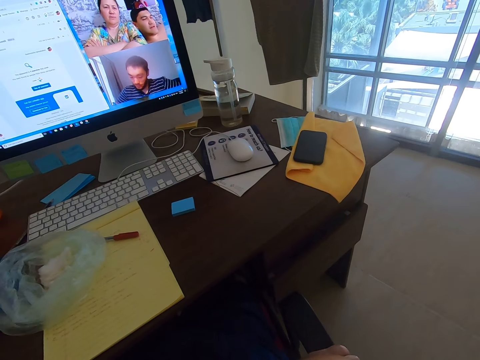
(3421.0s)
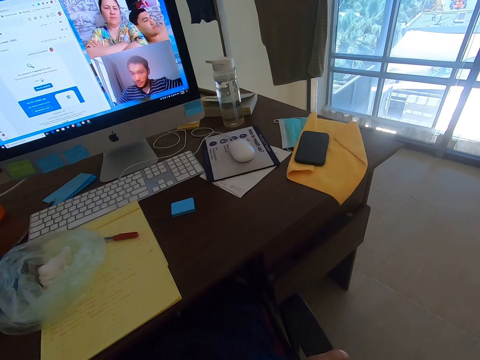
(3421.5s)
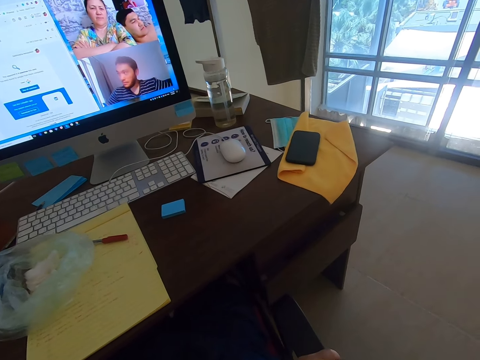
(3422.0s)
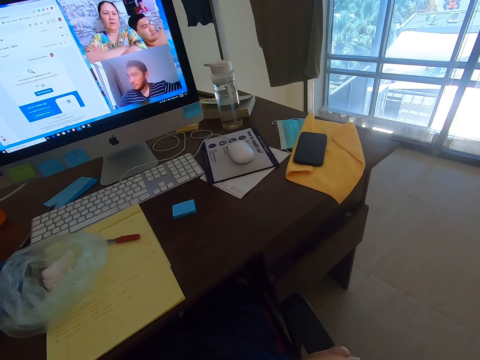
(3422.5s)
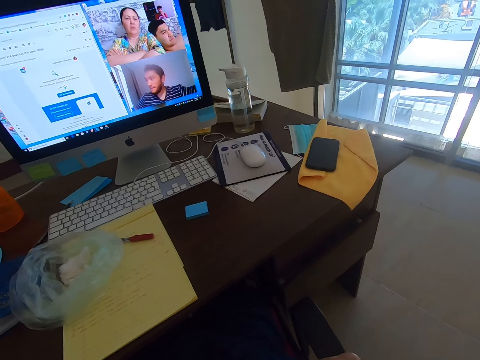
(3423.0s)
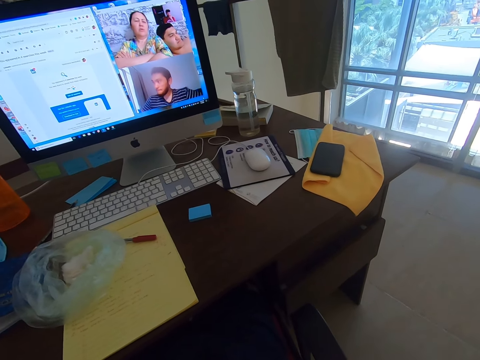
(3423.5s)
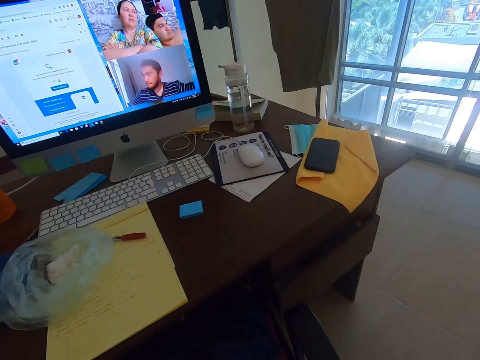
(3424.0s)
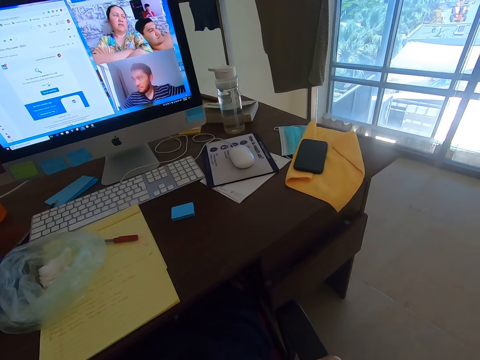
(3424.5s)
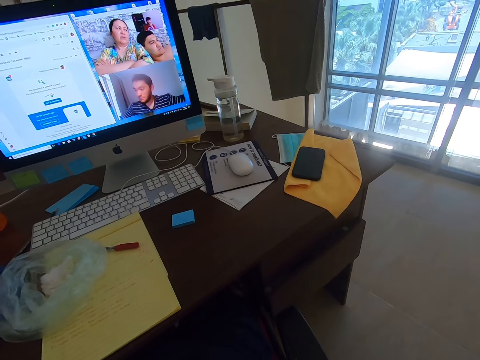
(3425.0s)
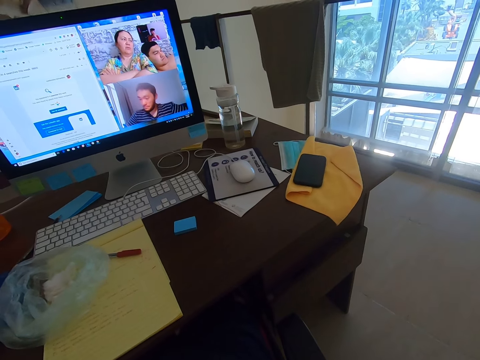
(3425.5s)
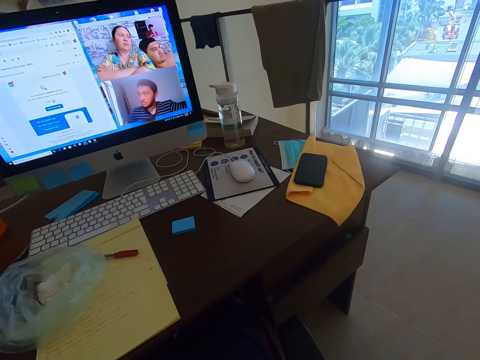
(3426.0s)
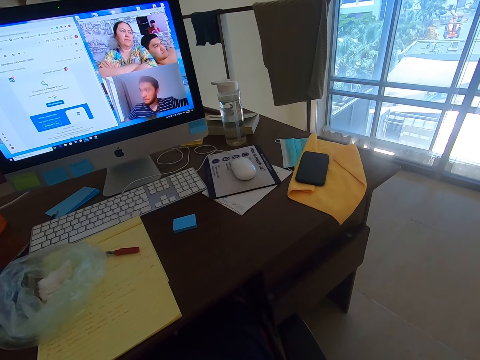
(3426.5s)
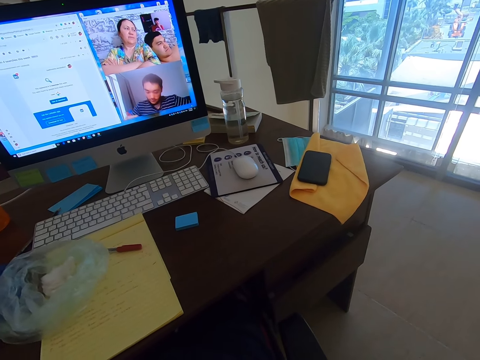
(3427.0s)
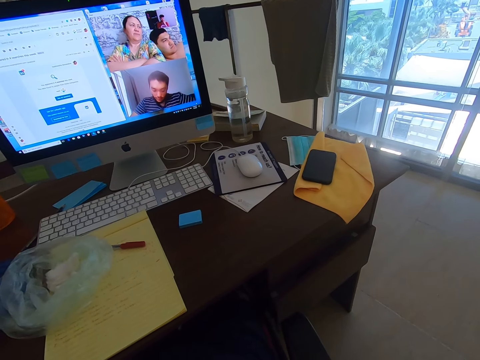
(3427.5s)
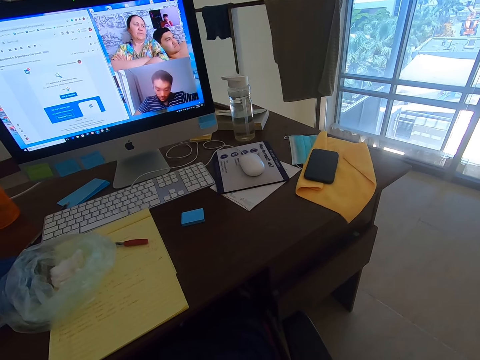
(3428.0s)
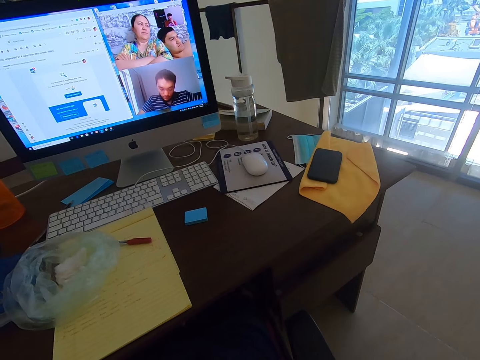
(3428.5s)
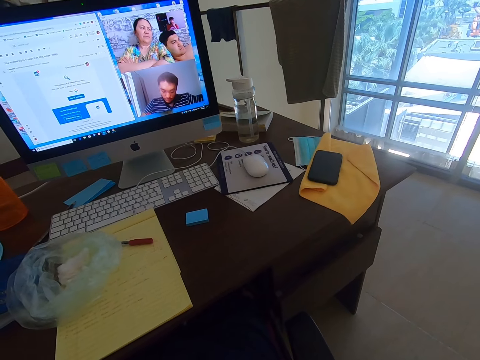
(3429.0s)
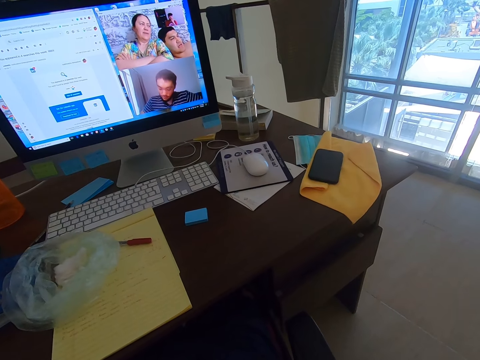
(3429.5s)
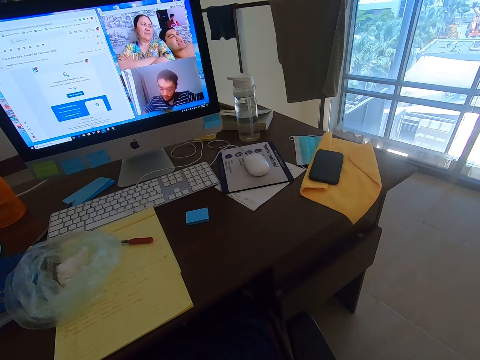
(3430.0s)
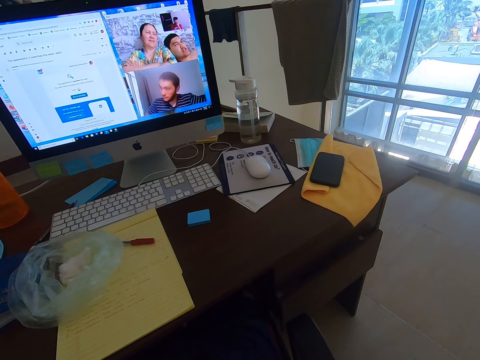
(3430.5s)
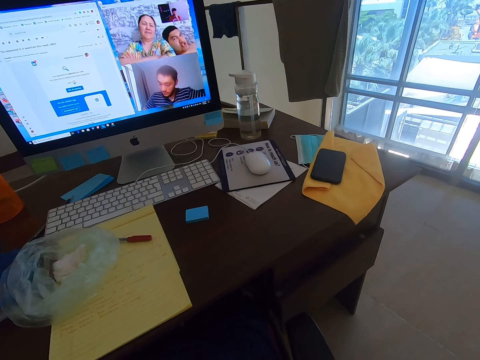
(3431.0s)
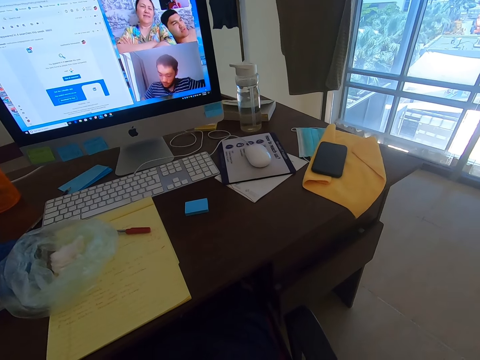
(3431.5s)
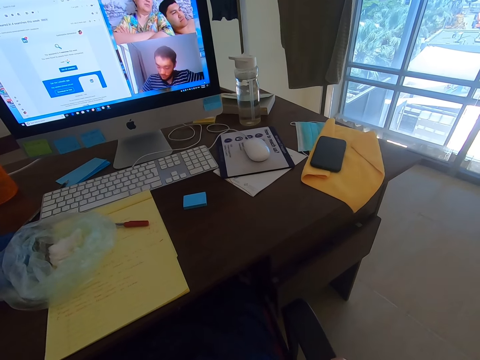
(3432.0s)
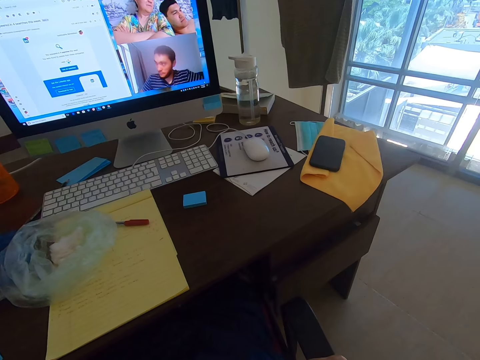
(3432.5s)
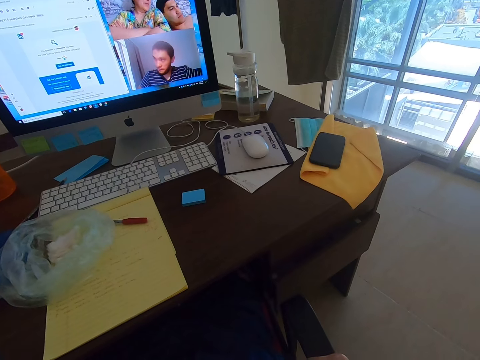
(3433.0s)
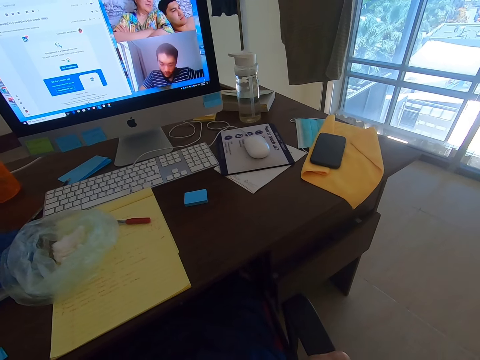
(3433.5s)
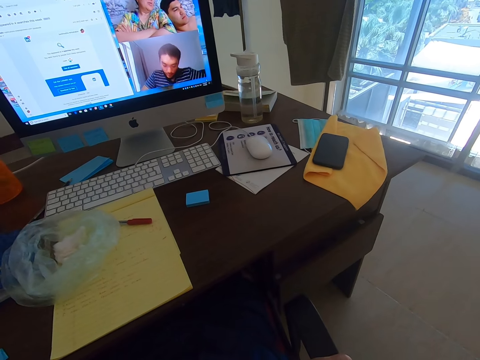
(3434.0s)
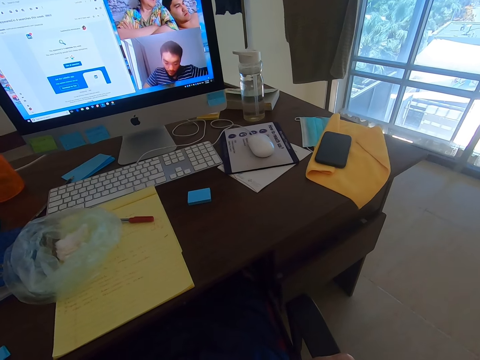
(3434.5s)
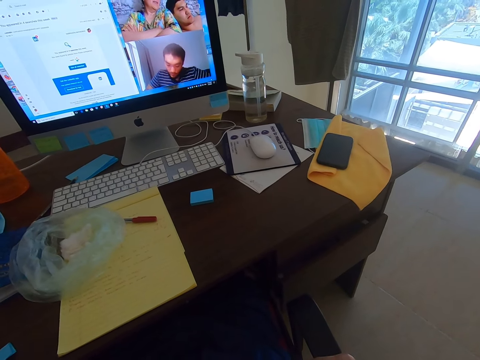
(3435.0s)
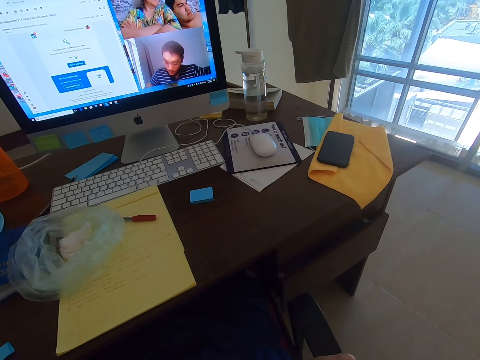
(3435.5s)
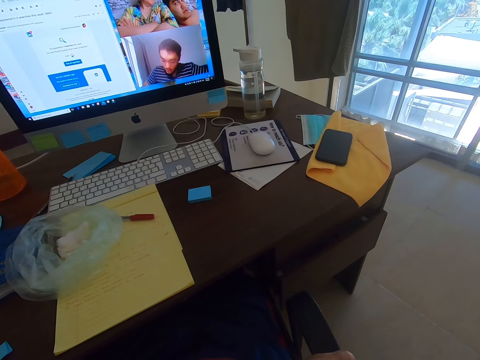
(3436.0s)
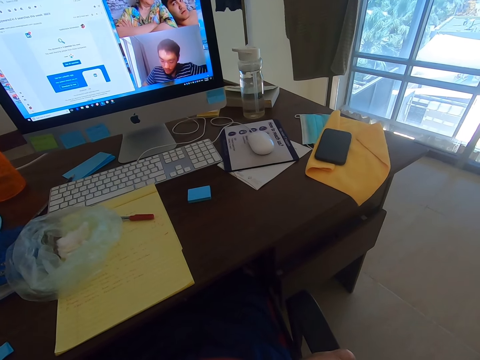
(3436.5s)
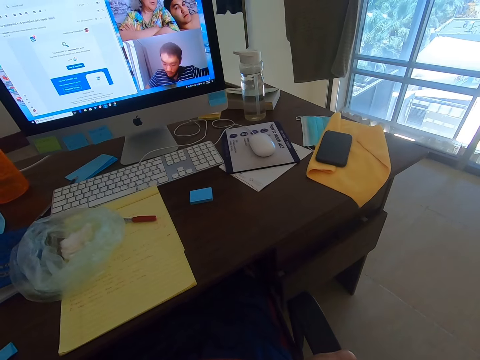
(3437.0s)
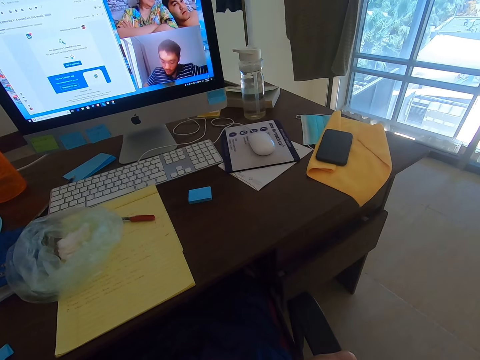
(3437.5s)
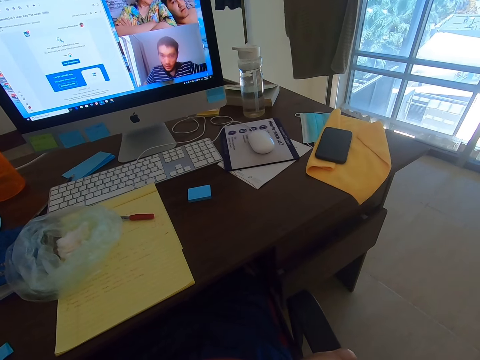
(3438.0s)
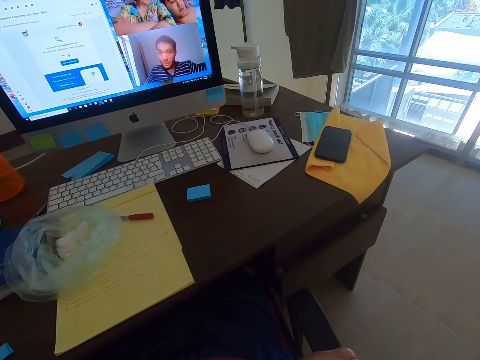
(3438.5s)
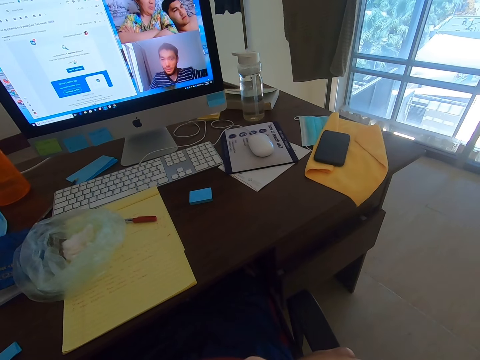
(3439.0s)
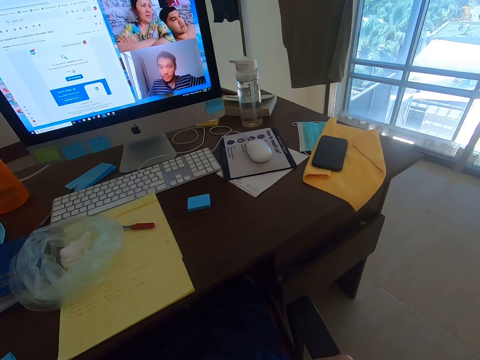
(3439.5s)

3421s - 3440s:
A woman converses with the camera wearer. A man converses with the camera wearer. The woman converses with the camera wearer.

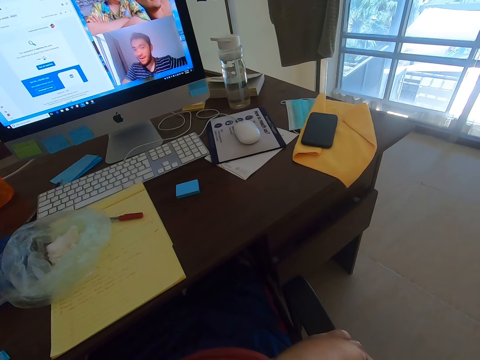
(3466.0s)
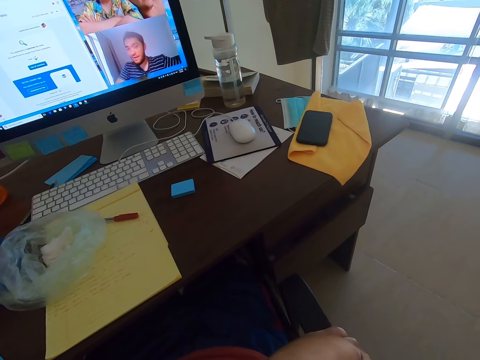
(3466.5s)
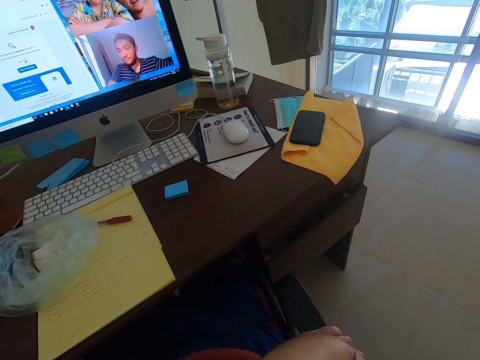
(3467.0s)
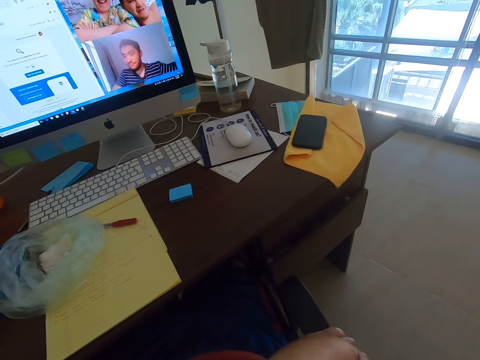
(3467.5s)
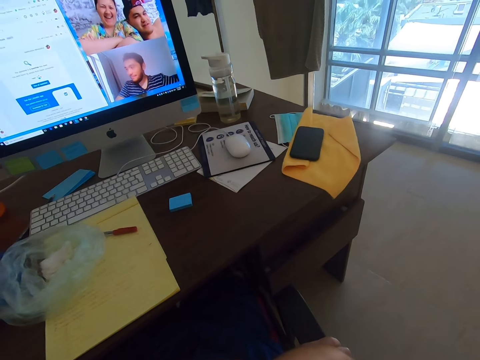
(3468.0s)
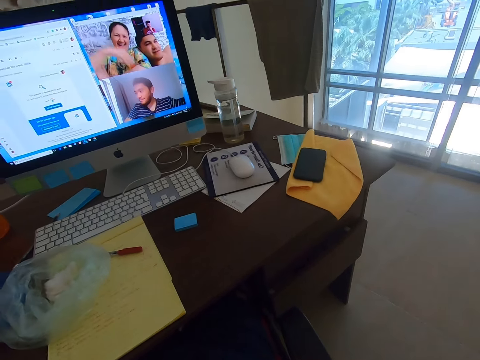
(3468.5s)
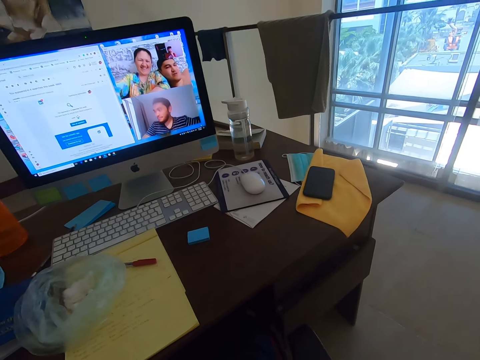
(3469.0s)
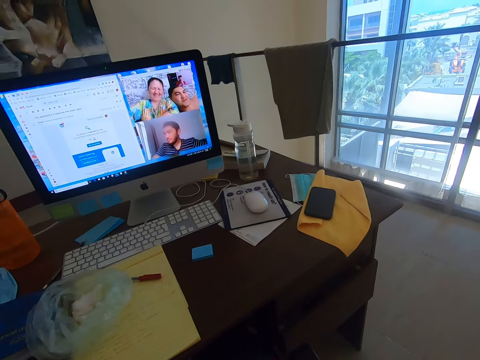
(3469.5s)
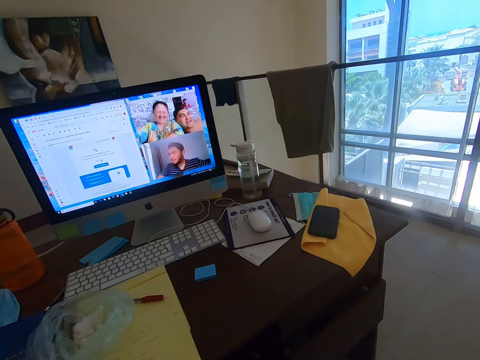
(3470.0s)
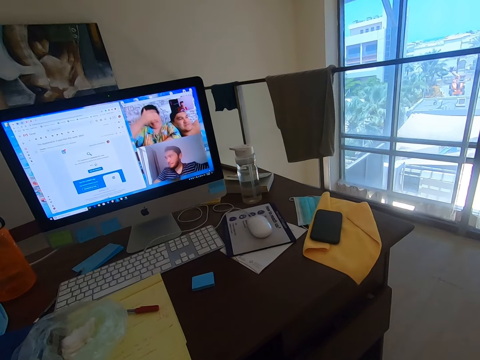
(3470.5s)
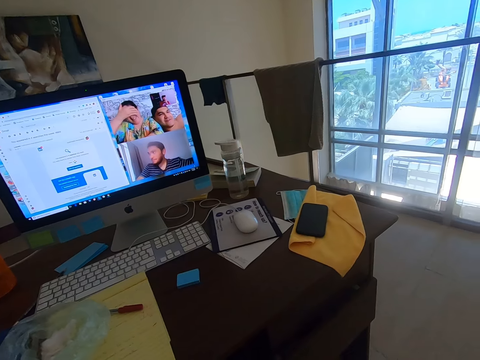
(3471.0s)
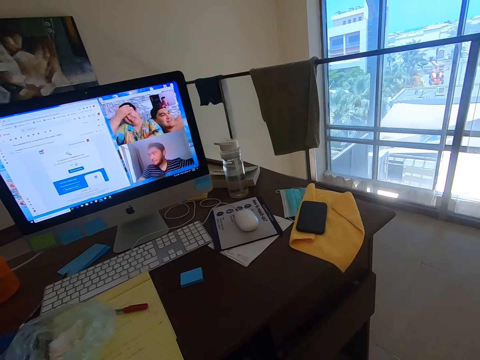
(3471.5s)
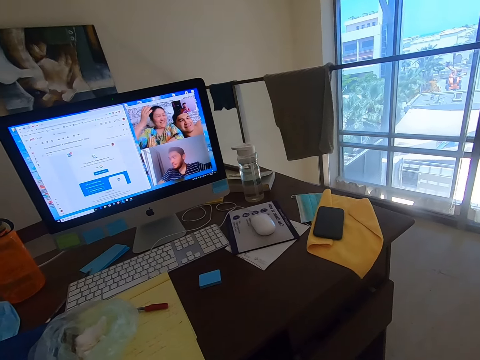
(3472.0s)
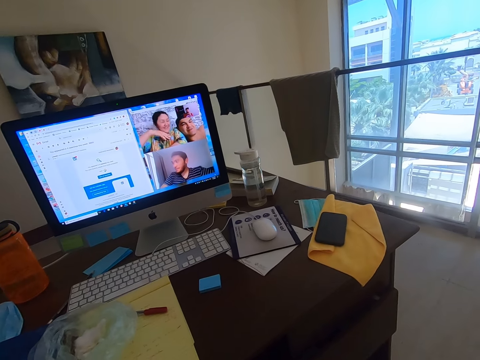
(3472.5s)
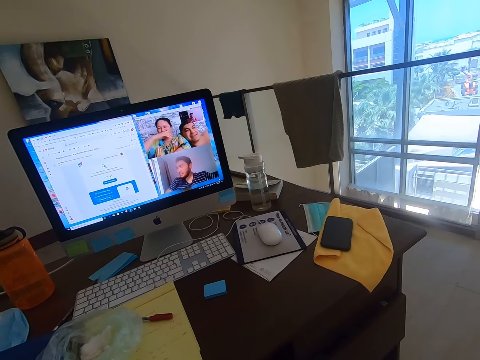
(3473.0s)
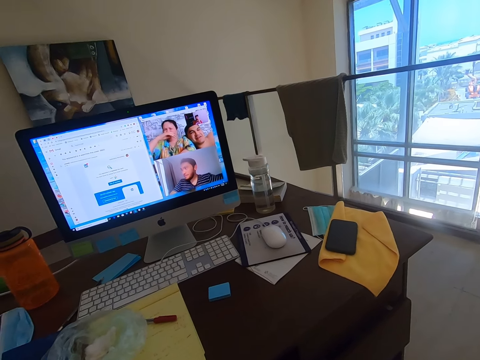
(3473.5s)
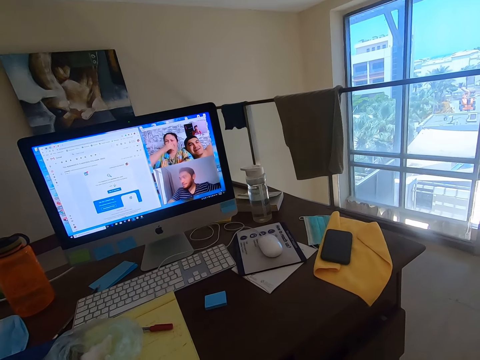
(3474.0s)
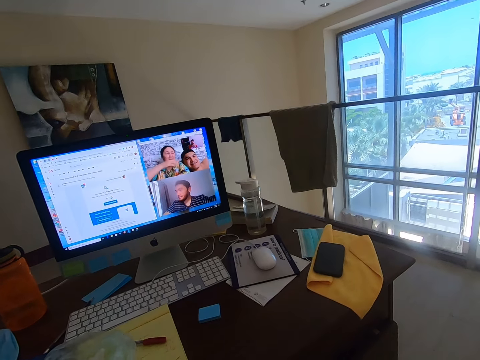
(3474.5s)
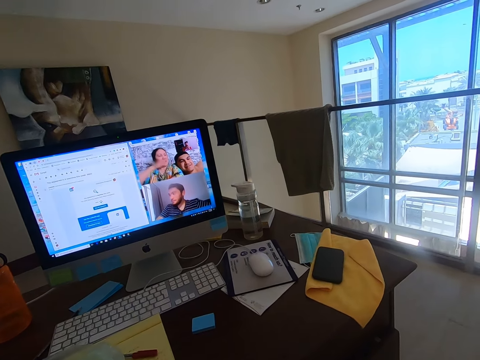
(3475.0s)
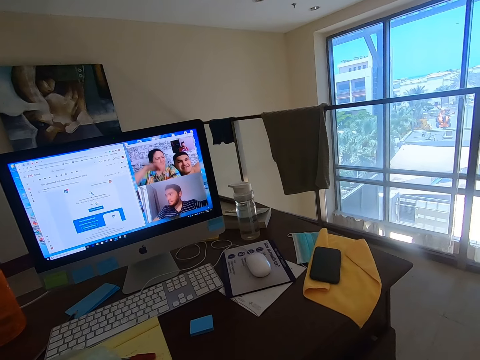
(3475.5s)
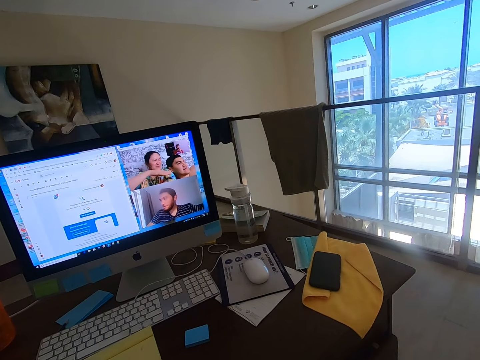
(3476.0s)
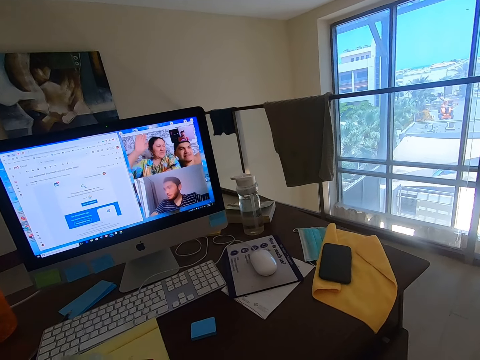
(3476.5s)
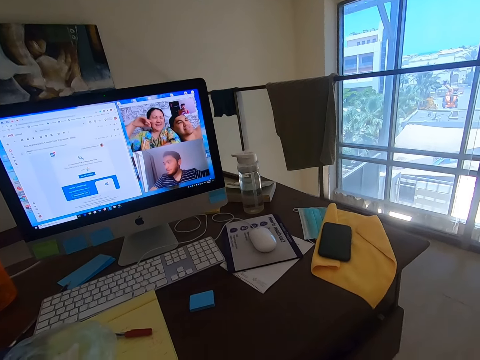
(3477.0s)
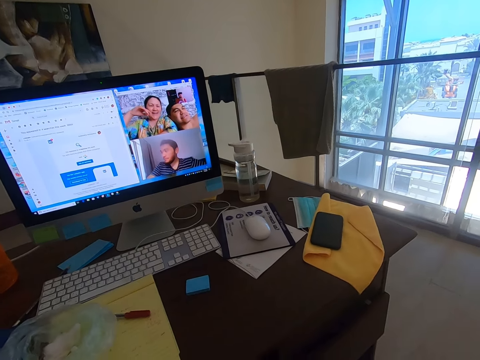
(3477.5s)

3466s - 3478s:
A man converses with the camera wearer. The camera wearer converses with the man, a woman and another man.
